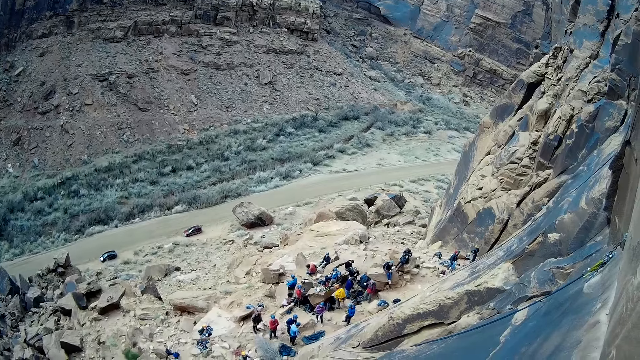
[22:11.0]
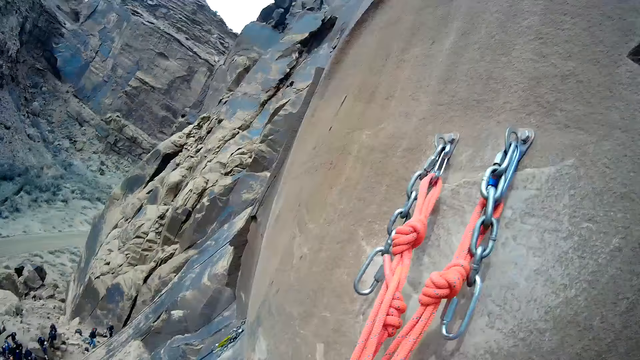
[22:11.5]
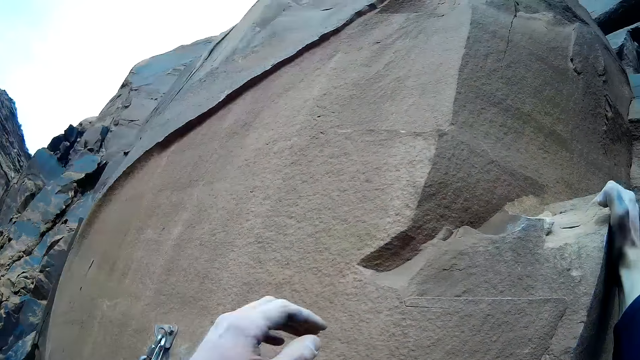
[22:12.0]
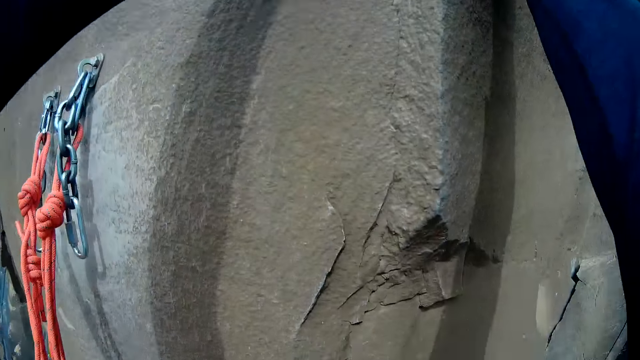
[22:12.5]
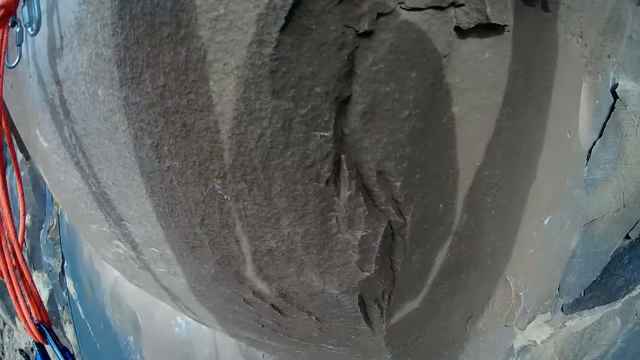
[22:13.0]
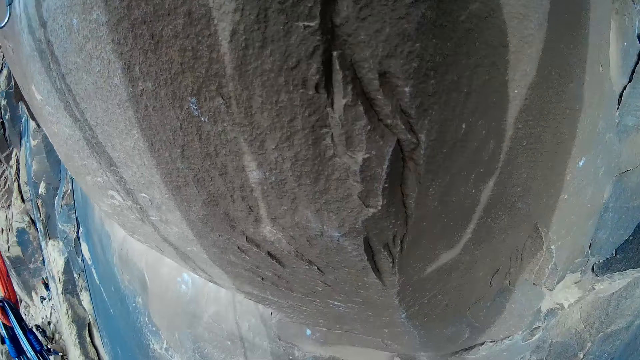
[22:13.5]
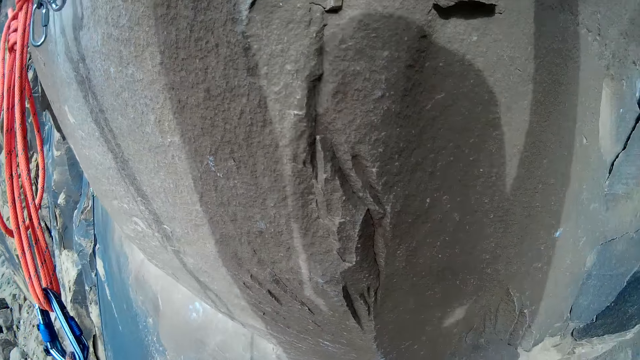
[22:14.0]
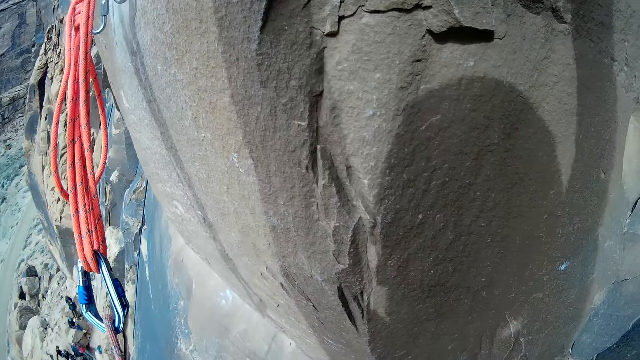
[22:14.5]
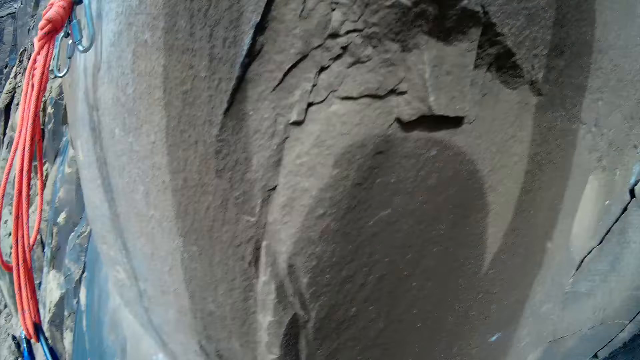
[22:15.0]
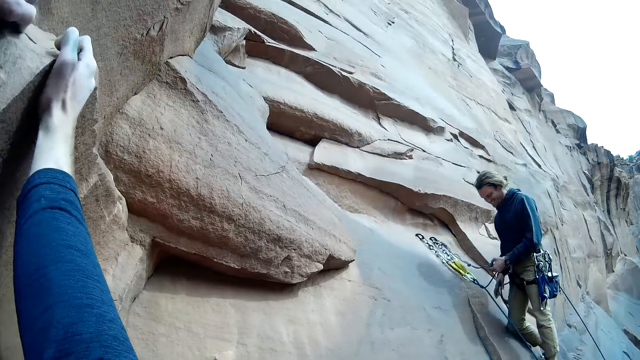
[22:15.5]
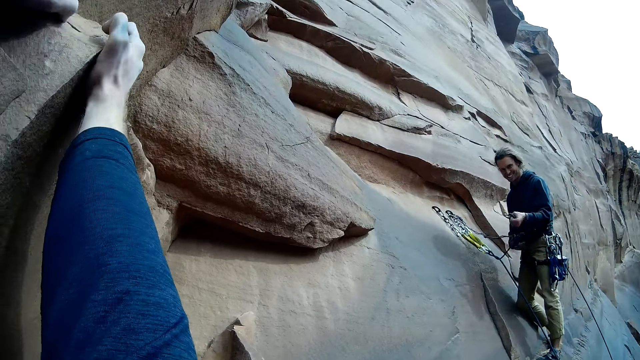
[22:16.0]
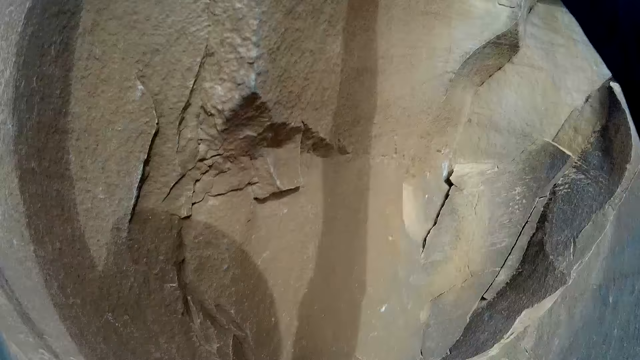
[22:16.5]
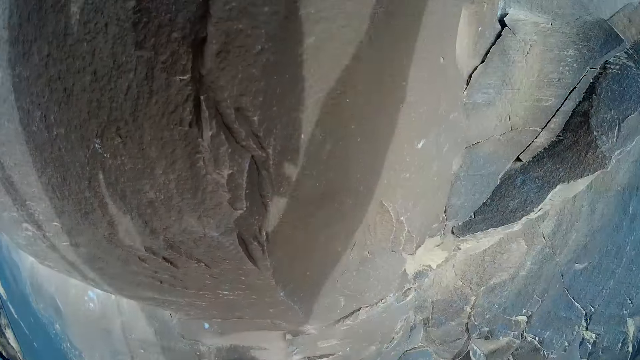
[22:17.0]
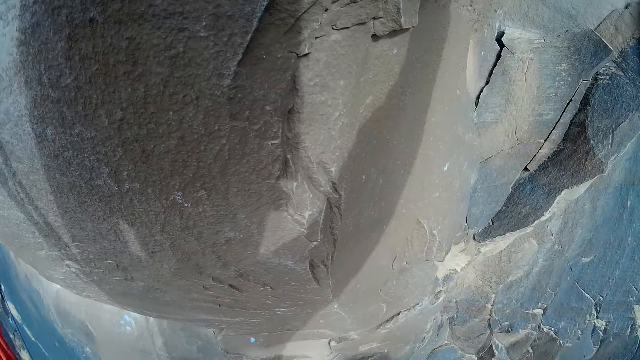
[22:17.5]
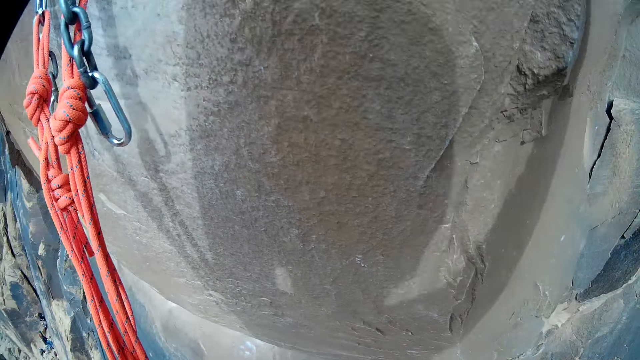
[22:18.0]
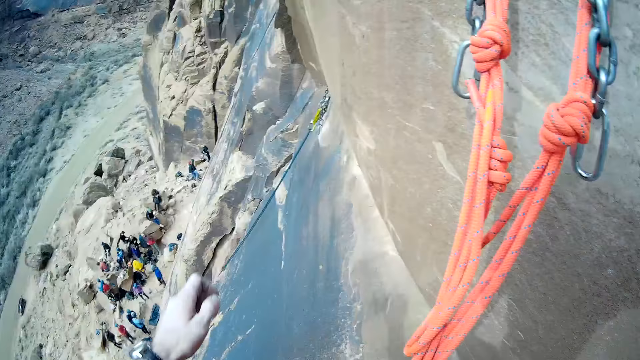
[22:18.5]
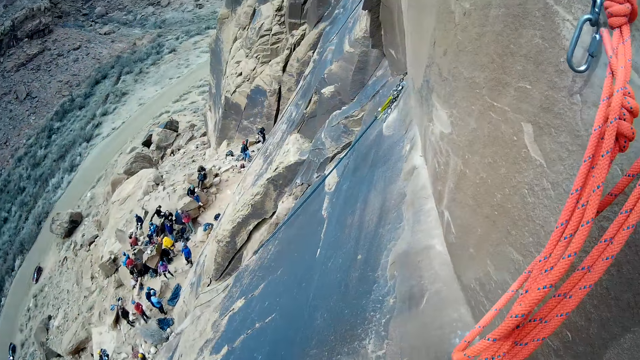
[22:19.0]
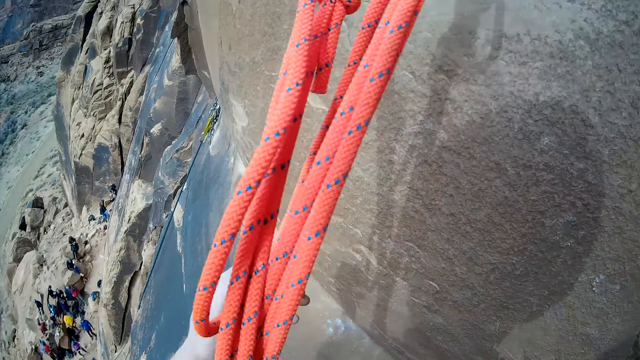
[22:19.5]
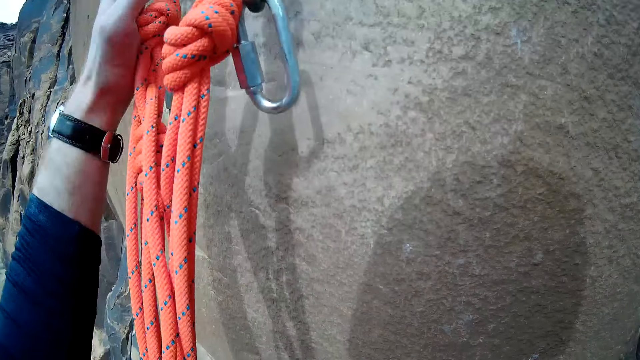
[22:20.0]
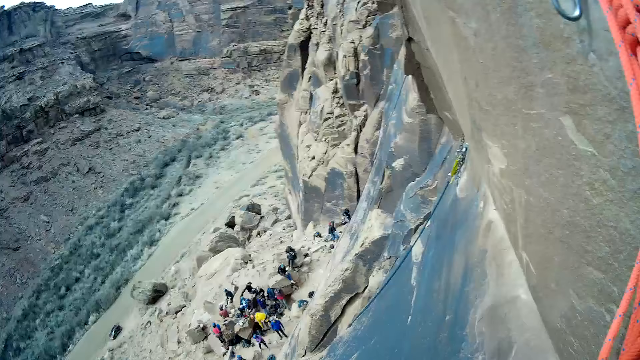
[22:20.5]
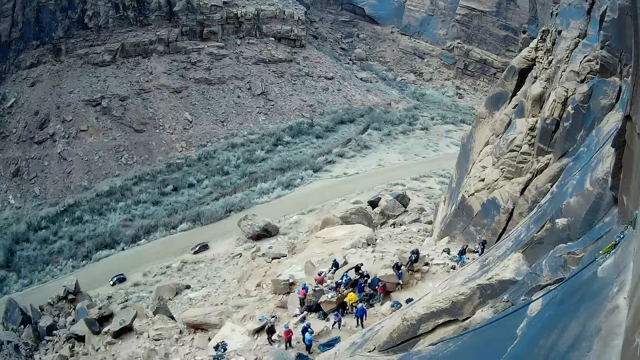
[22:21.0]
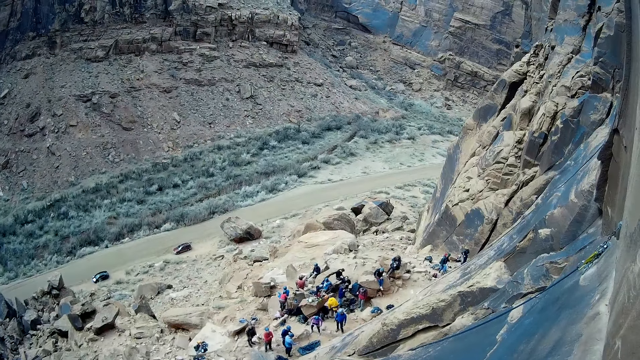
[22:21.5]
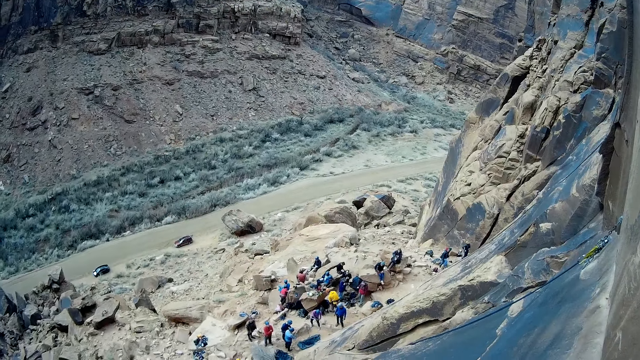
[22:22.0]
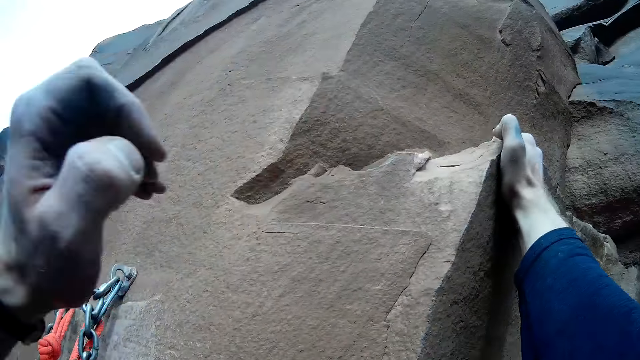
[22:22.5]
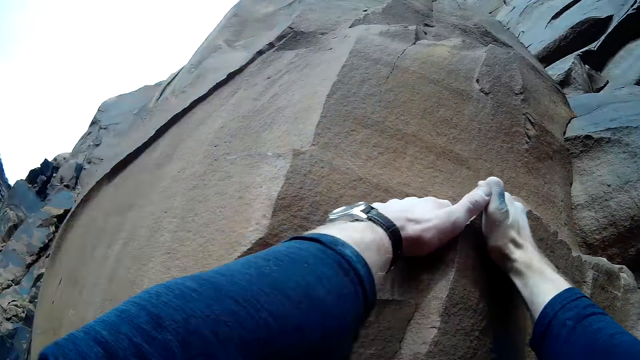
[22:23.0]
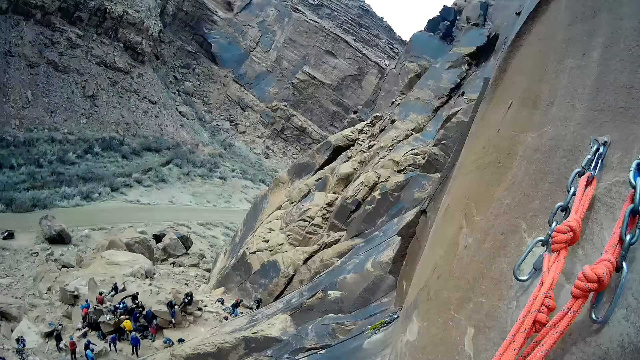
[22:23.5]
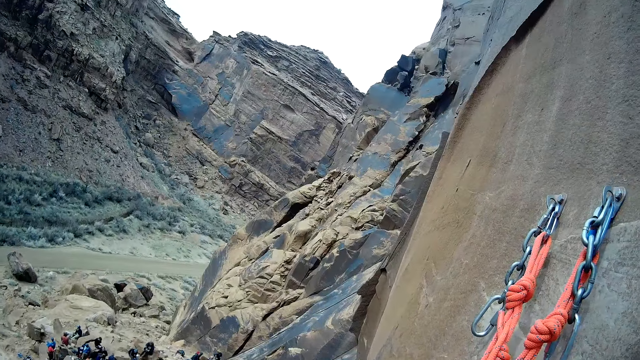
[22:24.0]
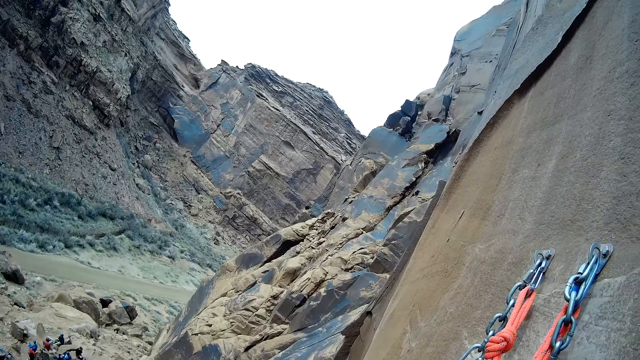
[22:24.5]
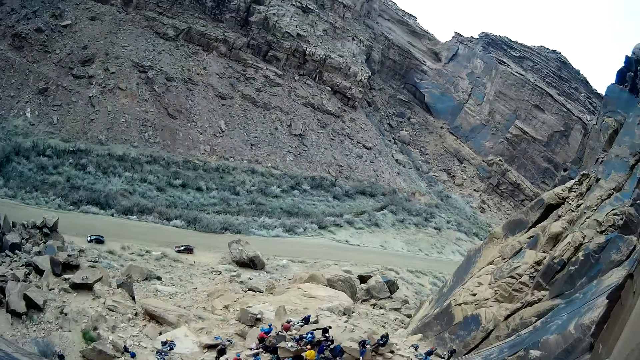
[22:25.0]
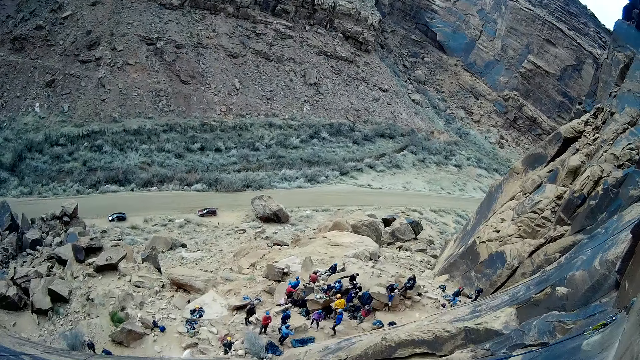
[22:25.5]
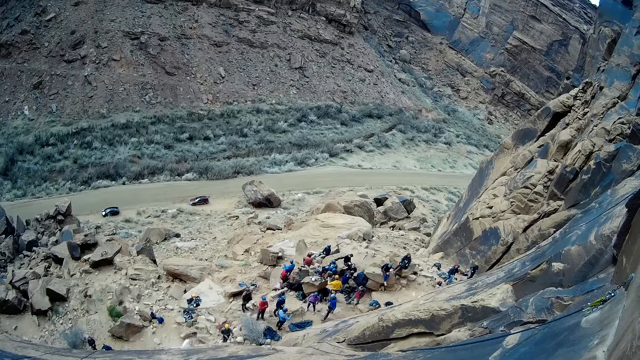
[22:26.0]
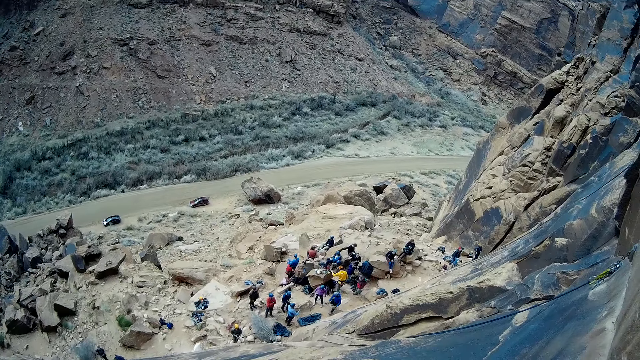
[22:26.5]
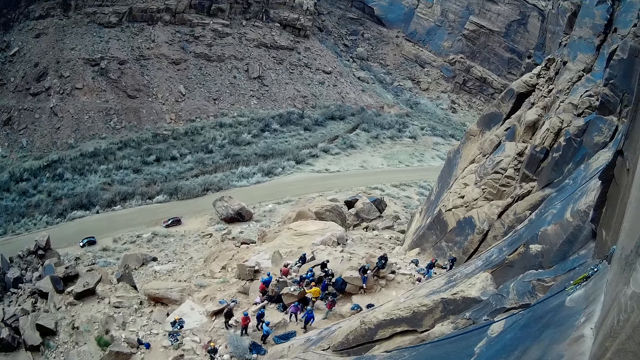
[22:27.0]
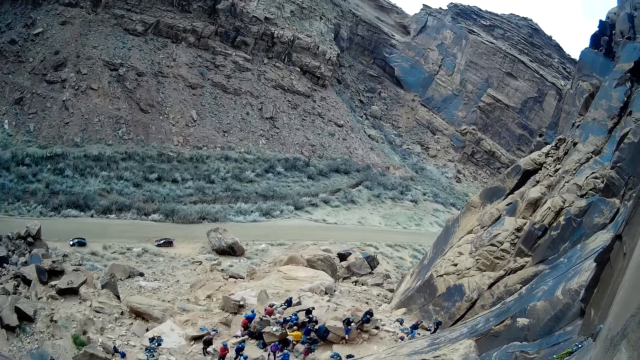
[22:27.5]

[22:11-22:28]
A man adjusts a carabiner on a harness round his waist. The man holds a climbing rope. The camera wearer holds the climbing rope. He holds both quickdraws with his left hand. He looks around the mountain of rocks. He climbs the mountain with both hands.

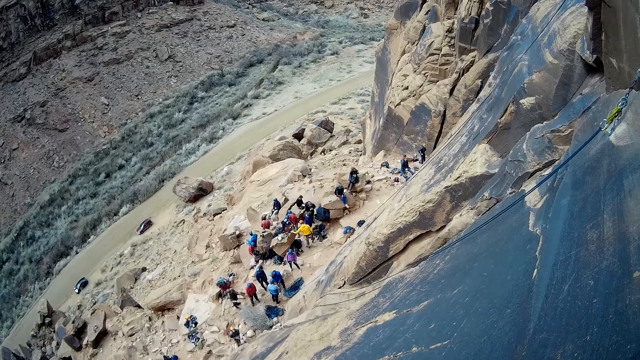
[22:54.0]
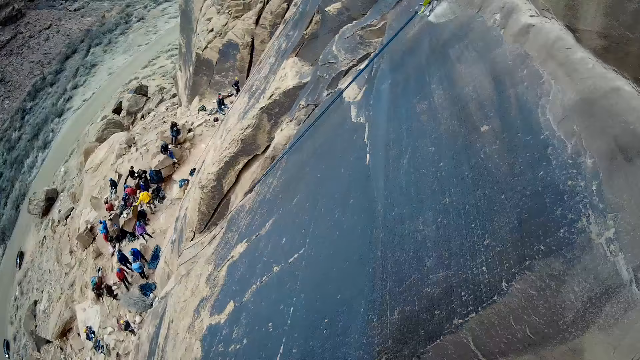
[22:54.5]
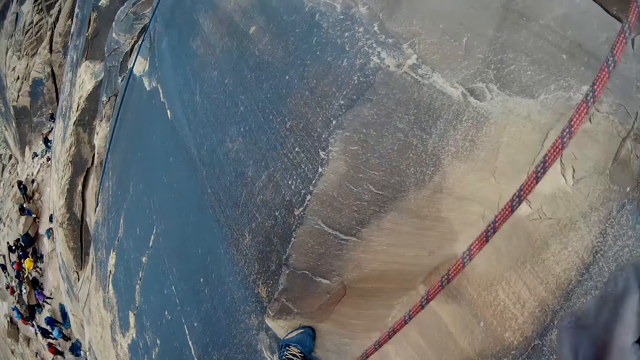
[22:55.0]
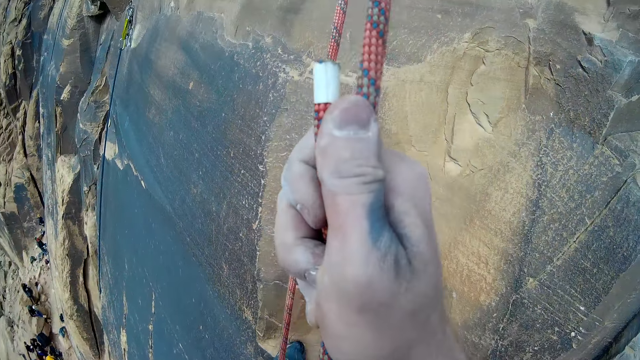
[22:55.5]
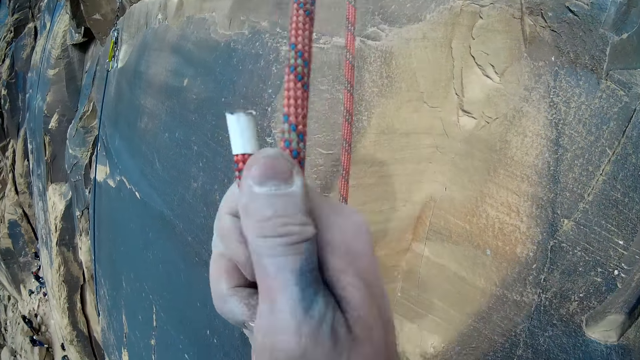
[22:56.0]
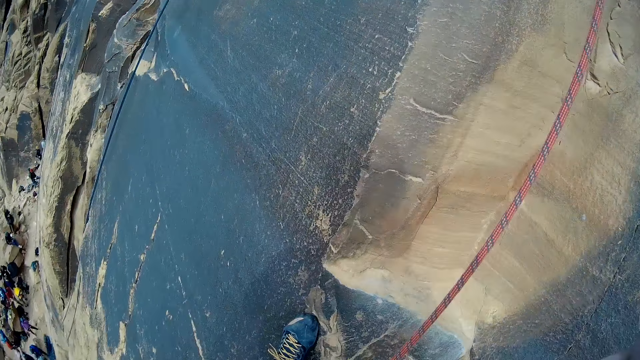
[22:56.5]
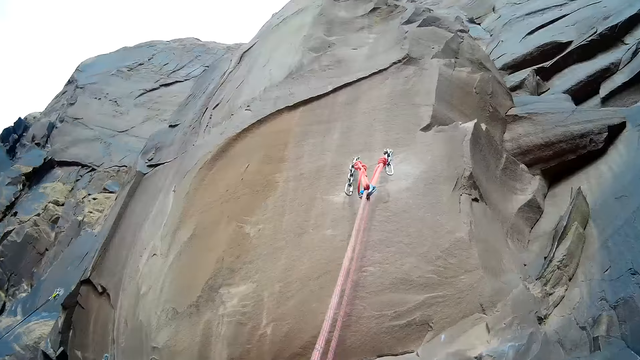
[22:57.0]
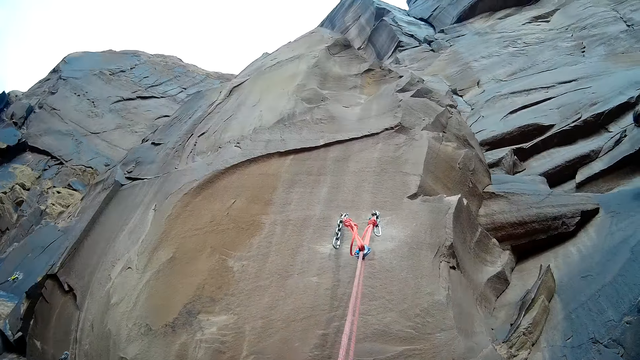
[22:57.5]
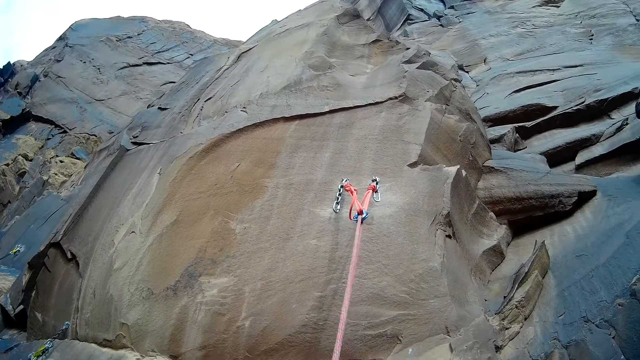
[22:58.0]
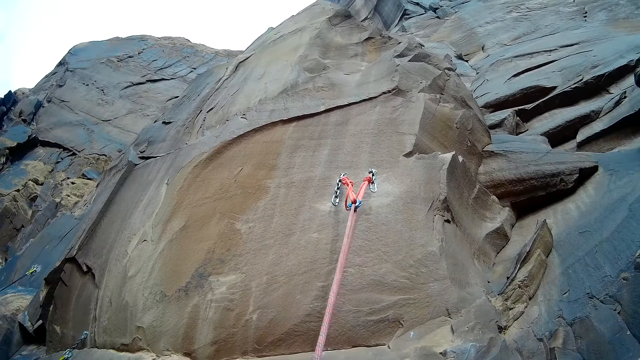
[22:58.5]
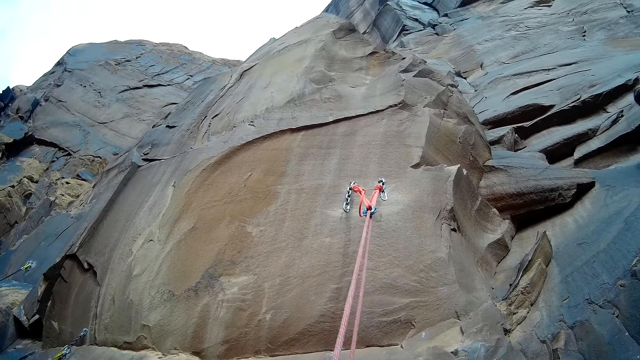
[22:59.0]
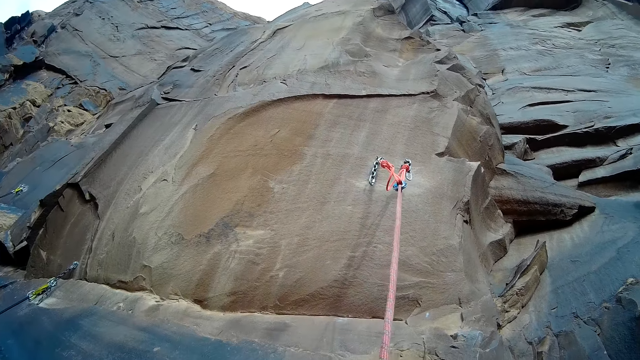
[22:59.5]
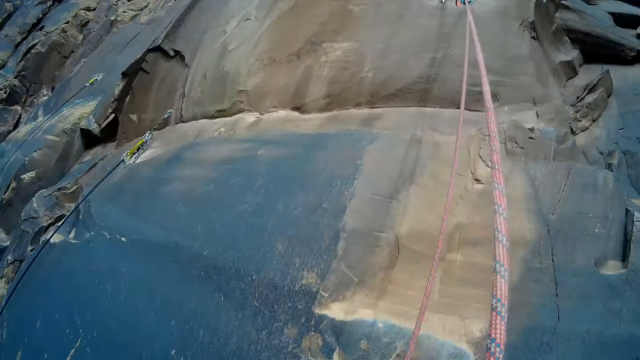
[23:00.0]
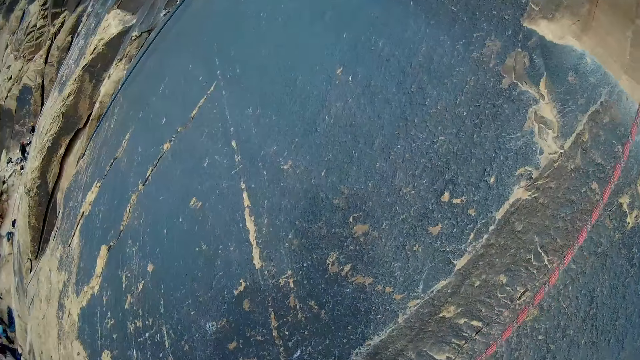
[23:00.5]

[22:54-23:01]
The camera wearer holds a climbing rope with his right hand.
